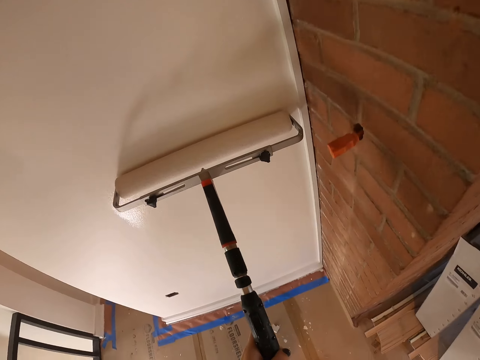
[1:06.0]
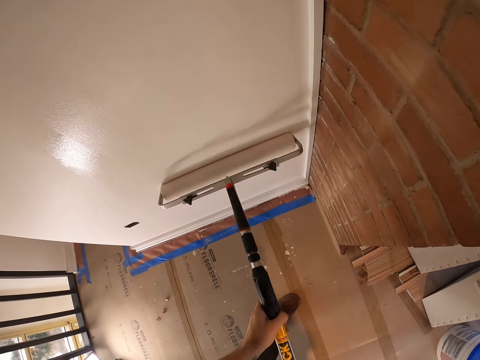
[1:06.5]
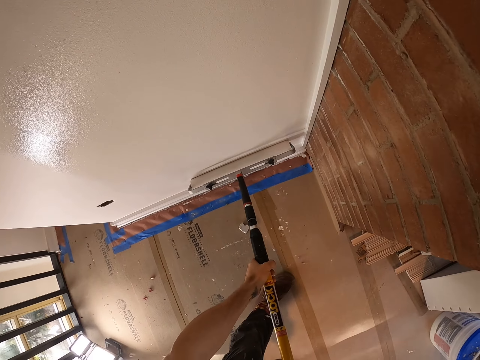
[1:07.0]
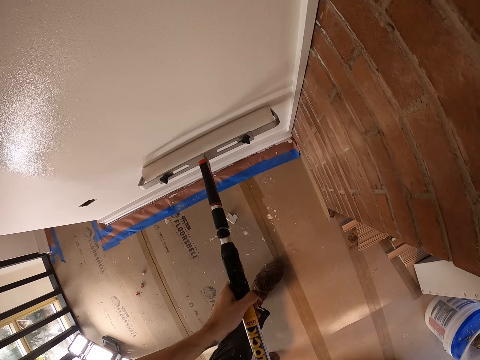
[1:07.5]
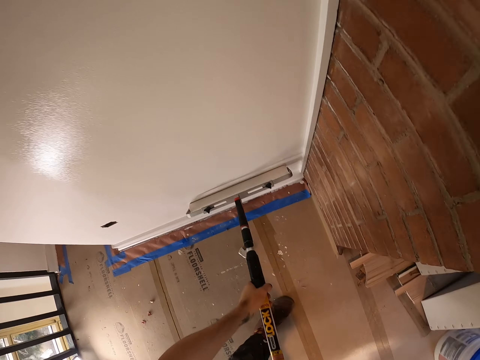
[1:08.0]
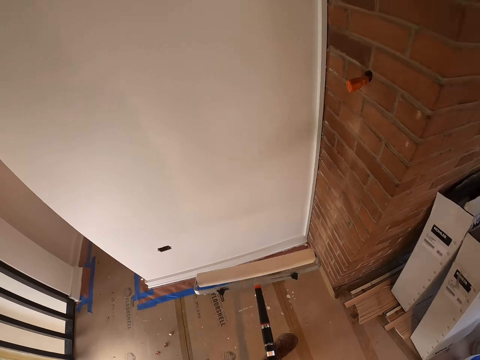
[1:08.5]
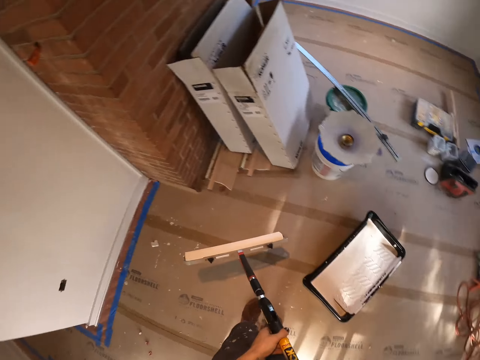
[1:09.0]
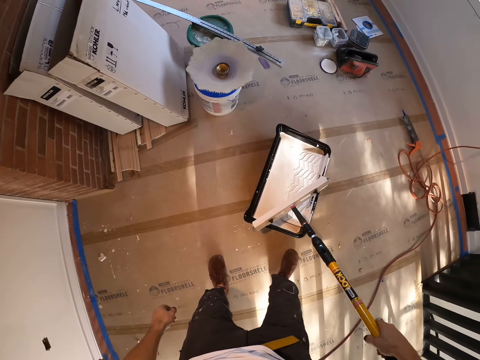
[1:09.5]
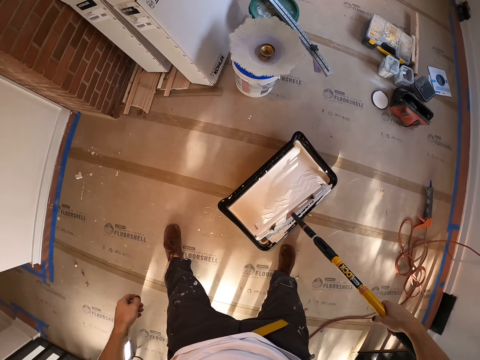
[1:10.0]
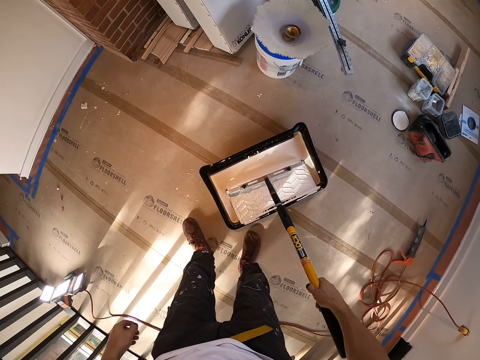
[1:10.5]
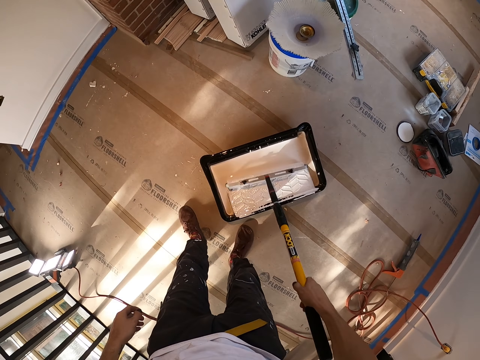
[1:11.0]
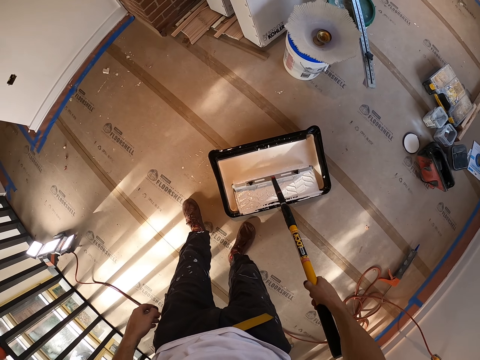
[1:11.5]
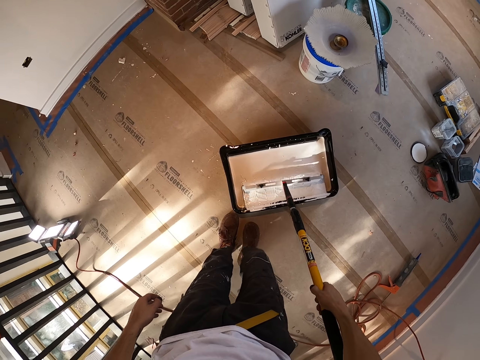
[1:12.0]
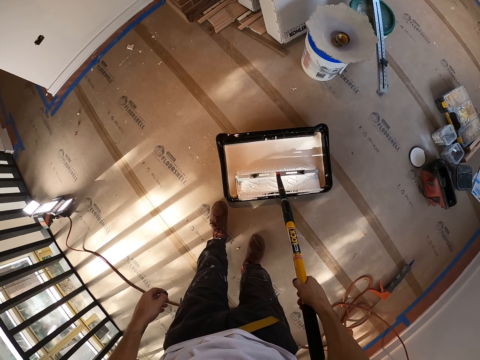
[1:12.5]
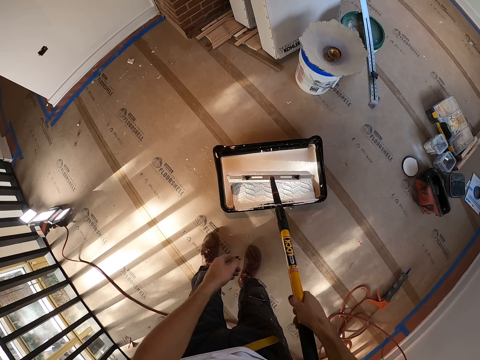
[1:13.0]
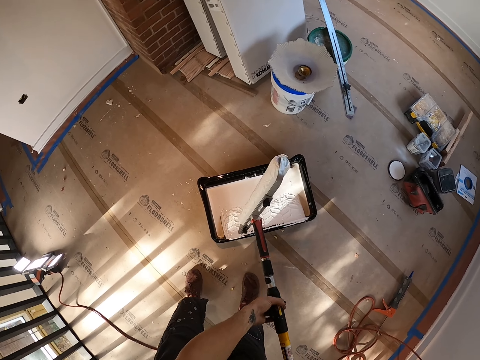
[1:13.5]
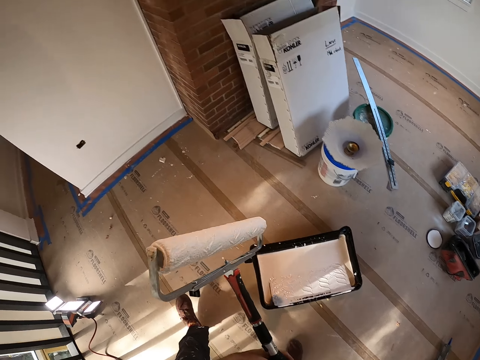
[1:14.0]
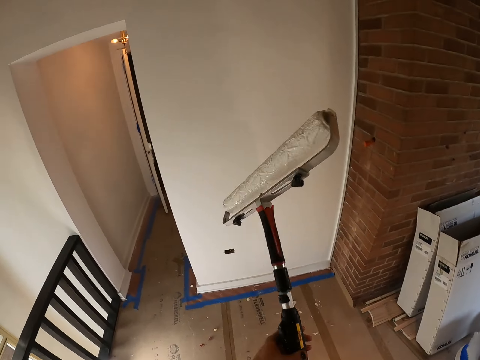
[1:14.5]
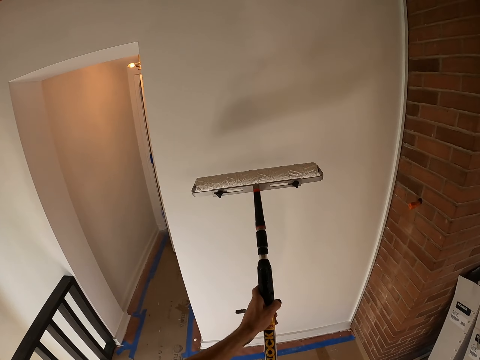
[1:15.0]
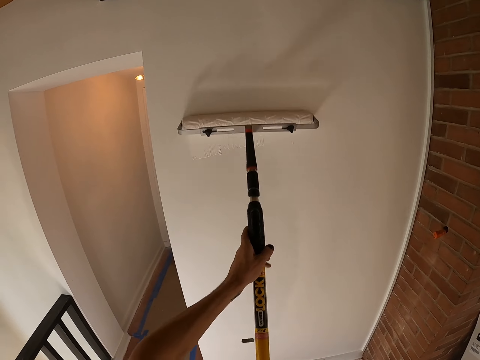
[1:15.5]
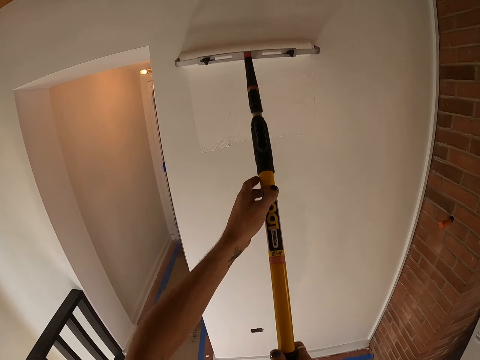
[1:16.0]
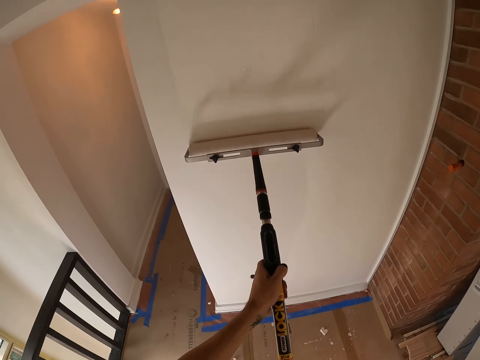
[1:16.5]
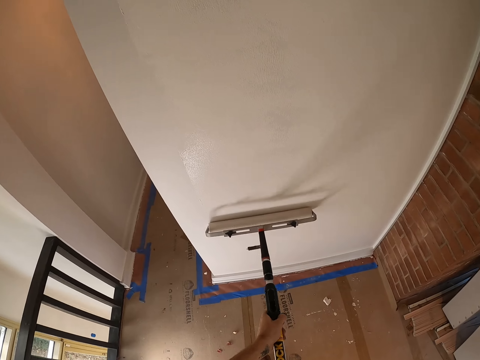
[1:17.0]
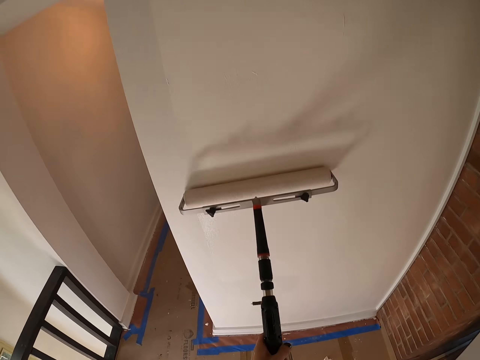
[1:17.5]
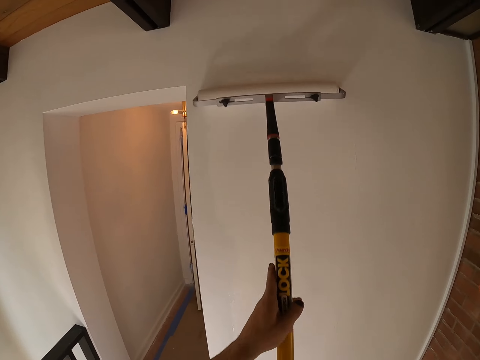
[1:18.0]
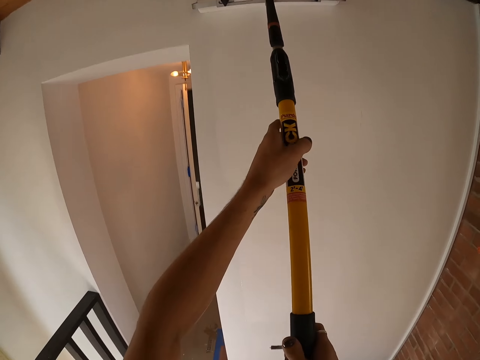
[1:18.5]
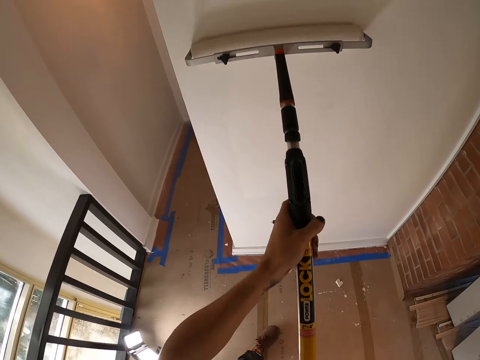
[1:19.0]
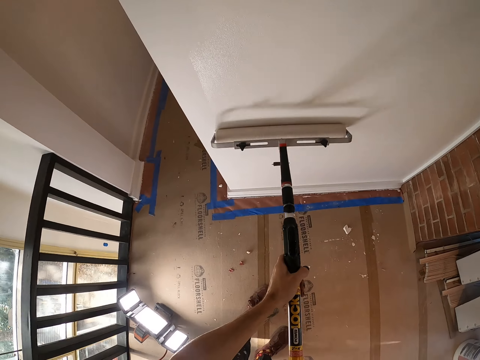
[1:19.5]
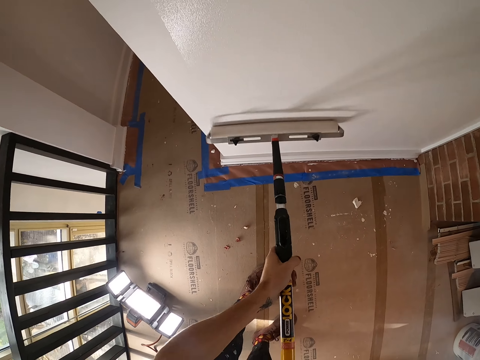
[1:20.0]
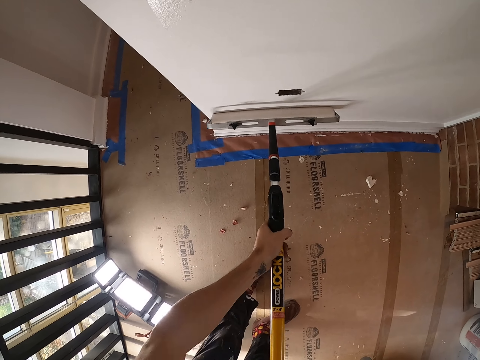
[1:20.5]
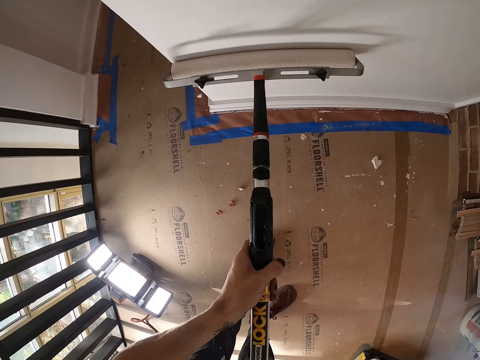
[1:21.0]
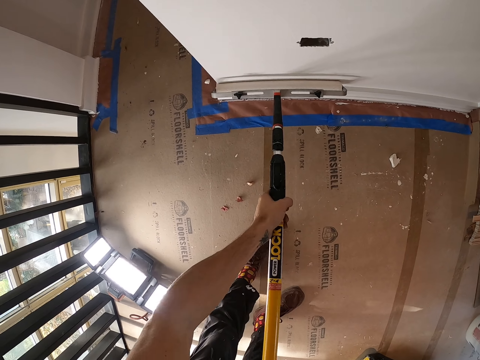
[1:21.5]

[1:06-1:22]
The camera wearer stops painting. They remove the other hand on the paint roller. They dip the paint roller in the paint can. They roll the roller brush to the paint in the paint can. They hold the paint roller with the other hand. They remove the paint roller in the paint can. They walk. They paint the wall with the roller paint brush.

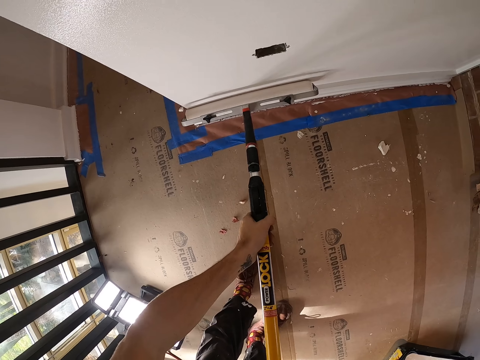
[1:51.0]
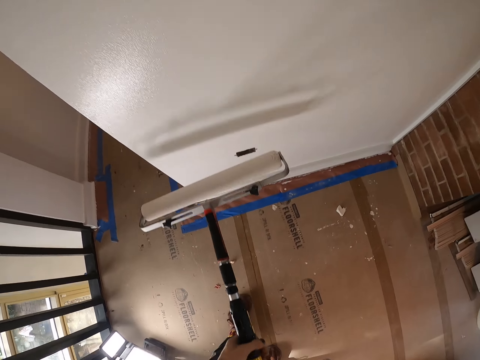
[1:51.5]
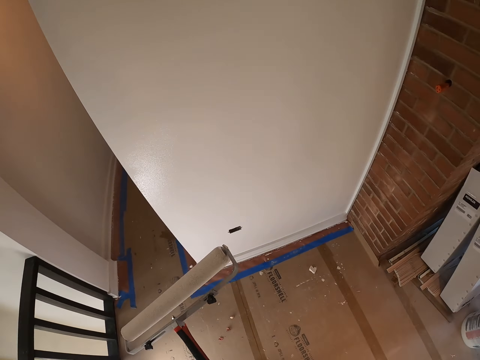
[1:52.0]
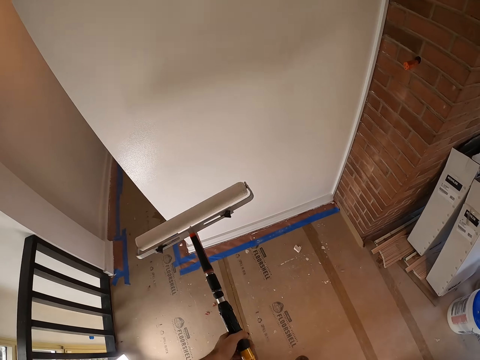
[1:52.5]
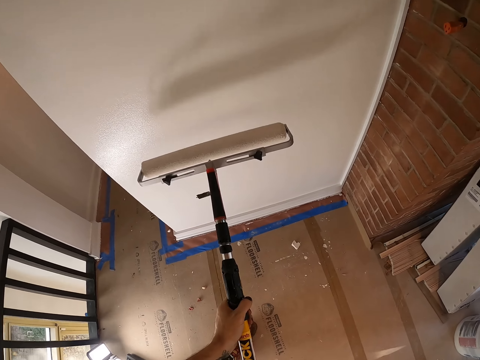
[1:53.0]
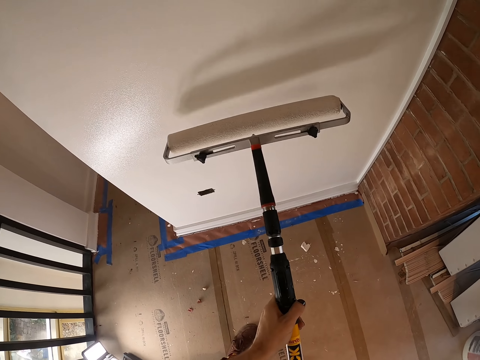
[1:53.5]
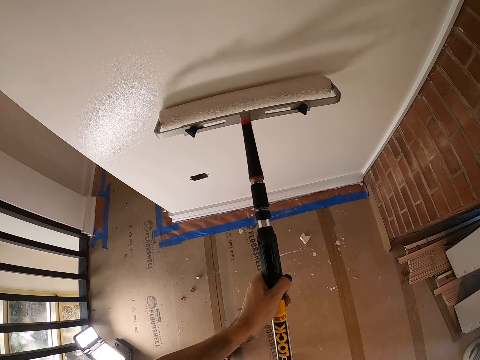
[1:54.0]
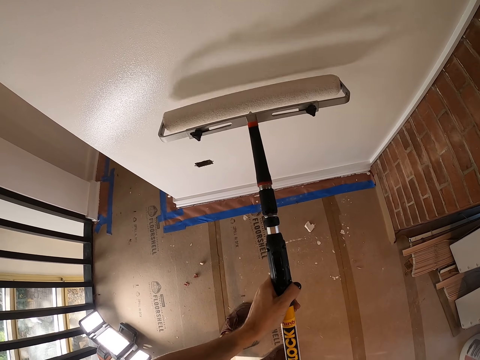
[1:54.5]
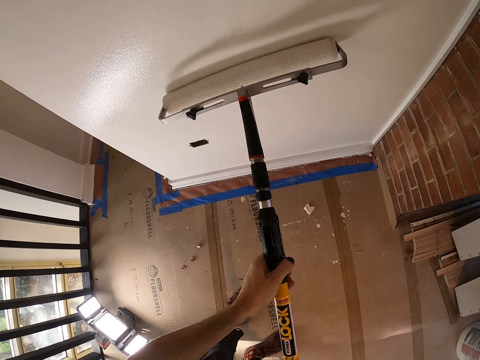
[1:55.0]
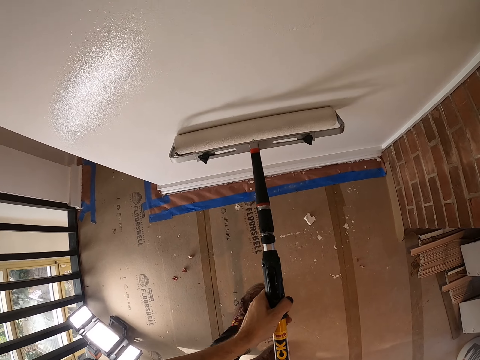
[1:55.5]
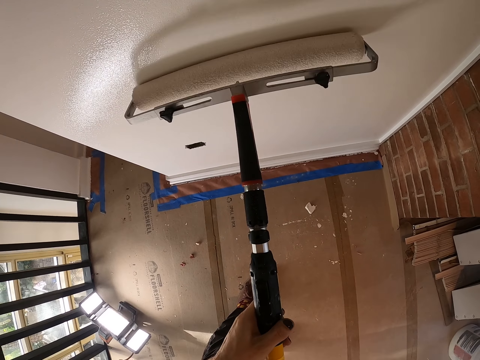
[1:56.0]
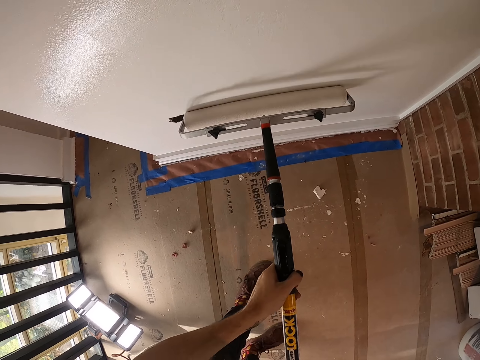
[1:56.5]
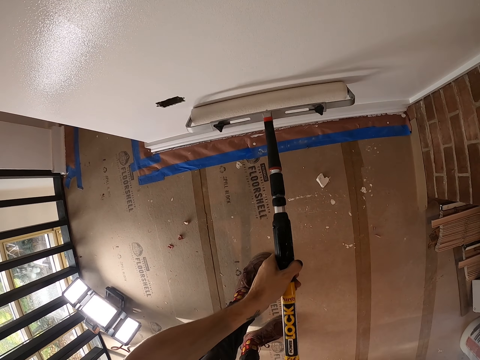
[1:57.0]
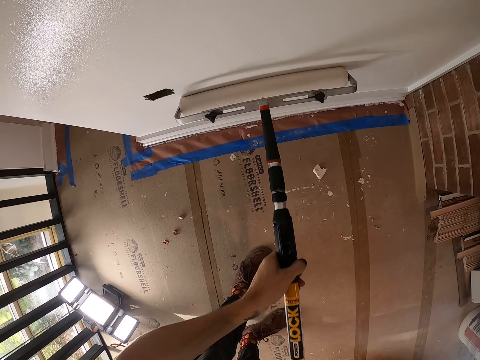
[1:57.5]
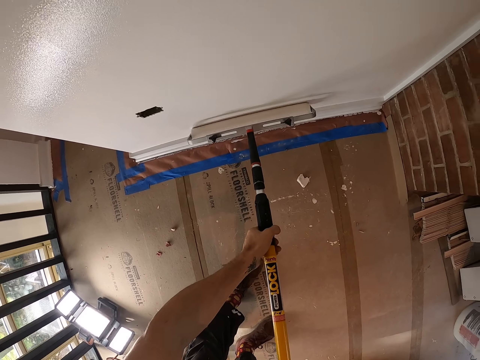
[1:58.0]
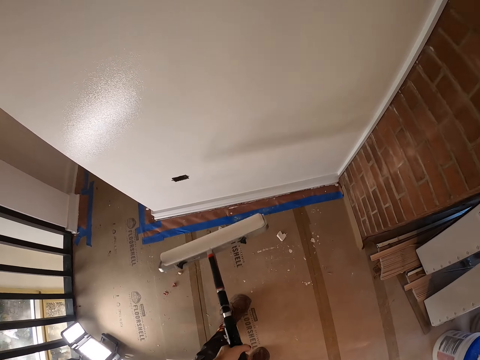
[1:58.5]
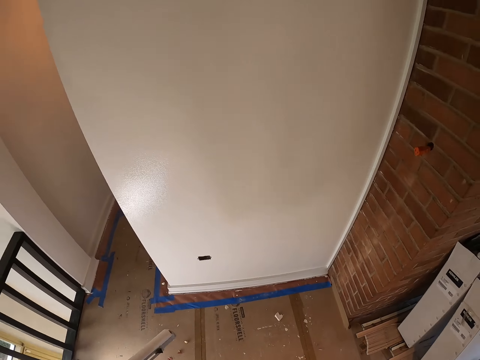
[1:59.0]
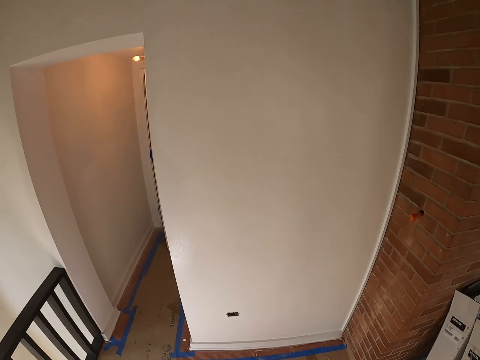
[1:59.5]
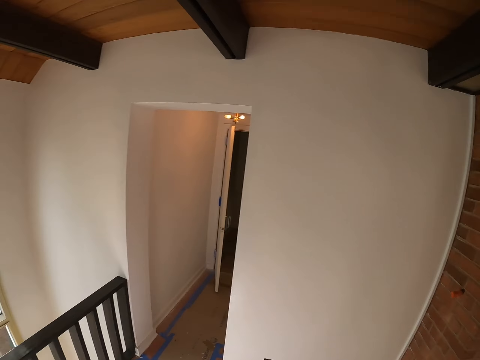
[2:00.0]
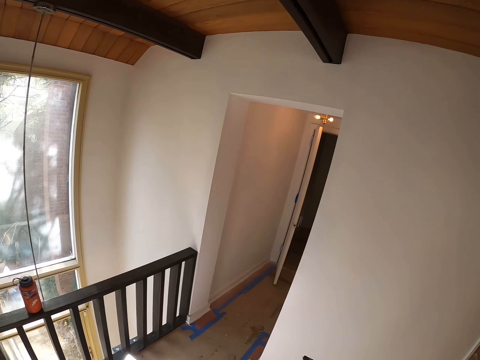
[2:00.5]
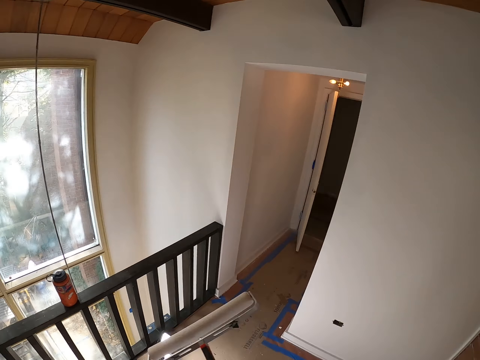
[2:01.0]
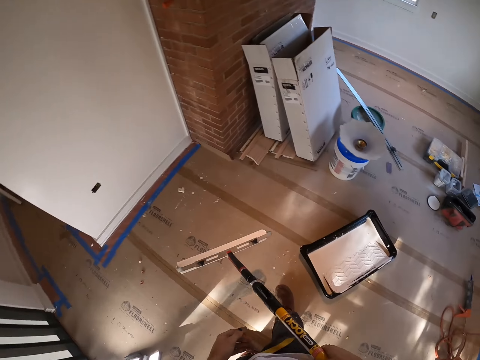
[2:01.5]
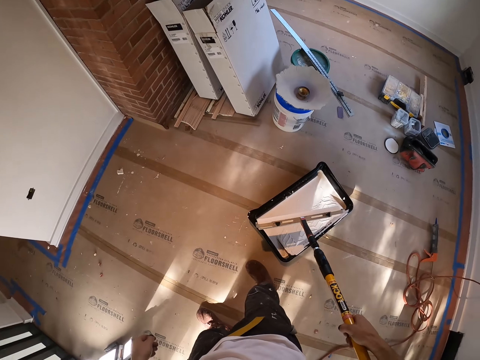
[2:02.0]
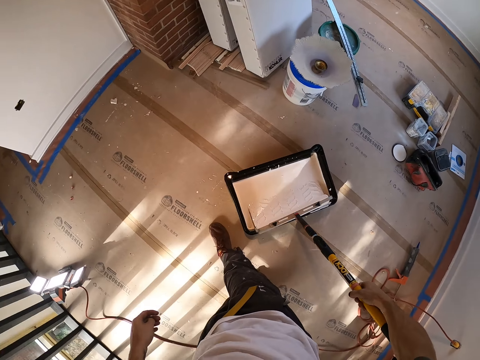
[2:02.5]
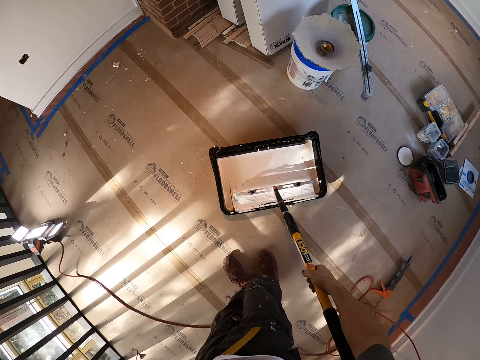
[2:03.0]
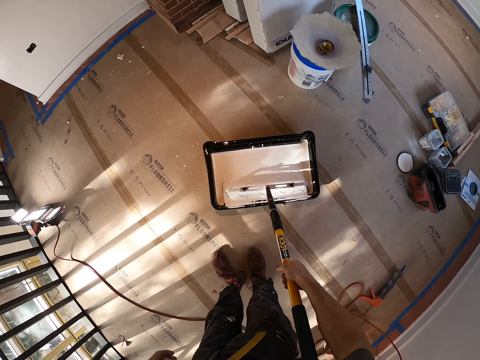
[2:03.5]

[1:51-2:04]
The camera wearer stops painting. They paint. They stop to paint. They walk. They put the paint roller in the paint can. They roll the roller brush to the paint in the paint can.
